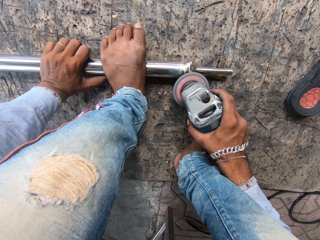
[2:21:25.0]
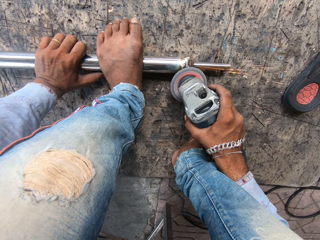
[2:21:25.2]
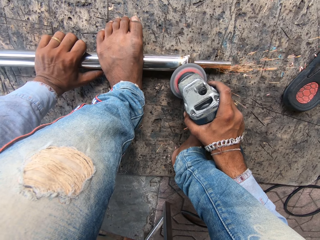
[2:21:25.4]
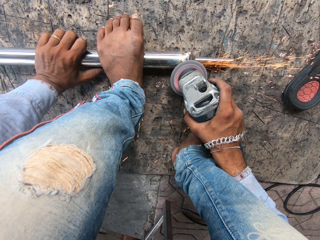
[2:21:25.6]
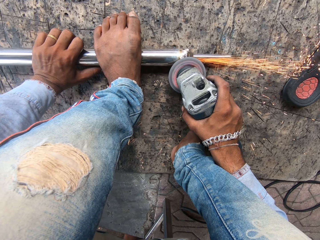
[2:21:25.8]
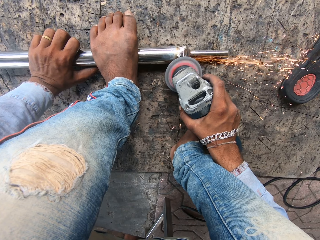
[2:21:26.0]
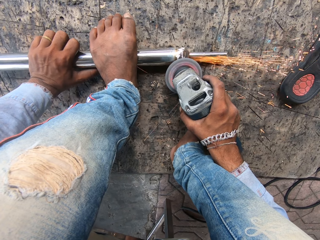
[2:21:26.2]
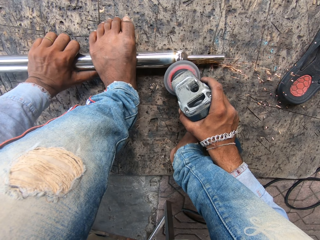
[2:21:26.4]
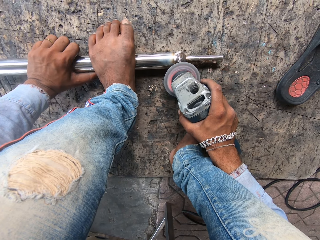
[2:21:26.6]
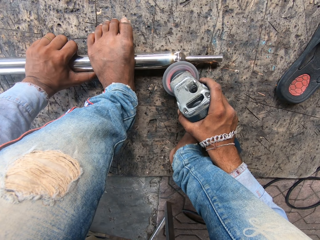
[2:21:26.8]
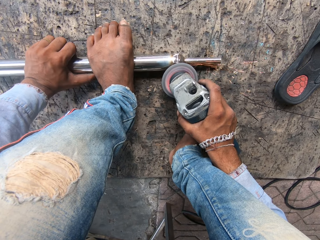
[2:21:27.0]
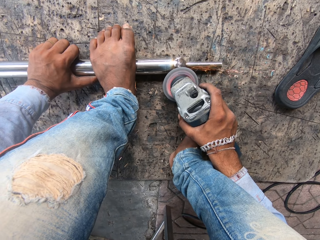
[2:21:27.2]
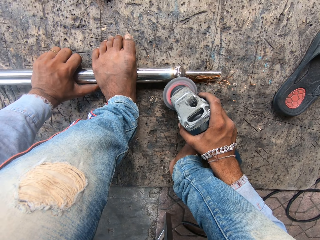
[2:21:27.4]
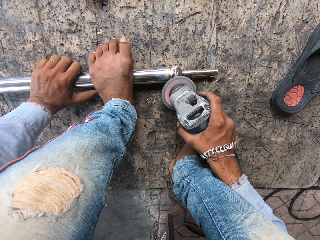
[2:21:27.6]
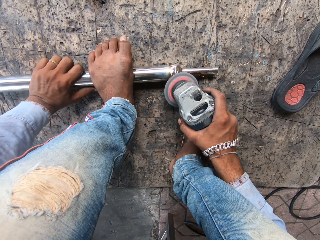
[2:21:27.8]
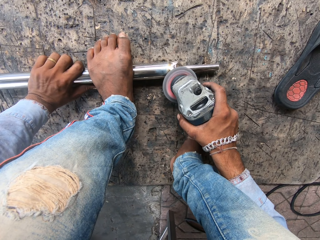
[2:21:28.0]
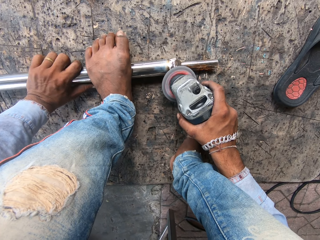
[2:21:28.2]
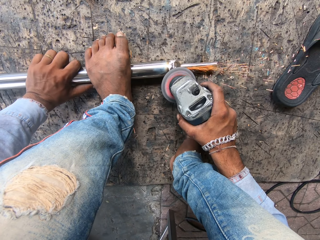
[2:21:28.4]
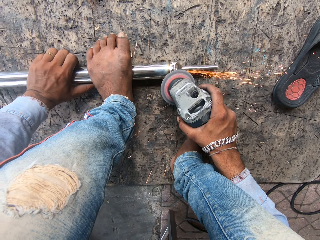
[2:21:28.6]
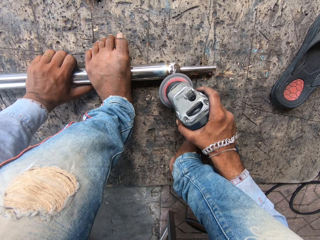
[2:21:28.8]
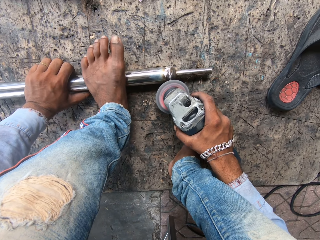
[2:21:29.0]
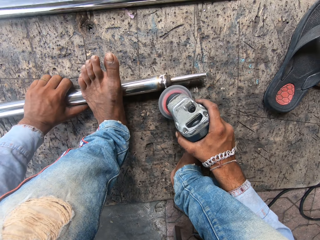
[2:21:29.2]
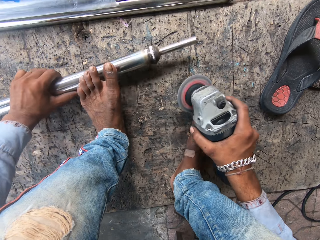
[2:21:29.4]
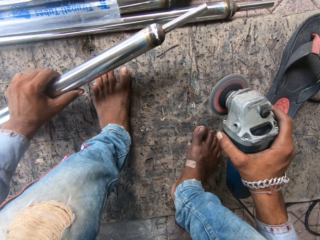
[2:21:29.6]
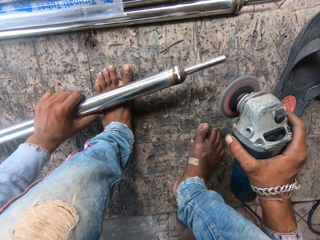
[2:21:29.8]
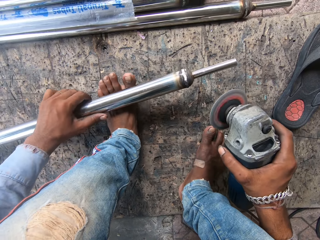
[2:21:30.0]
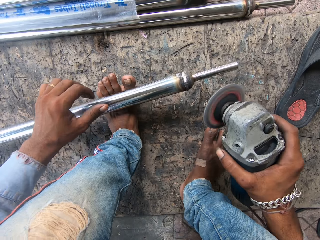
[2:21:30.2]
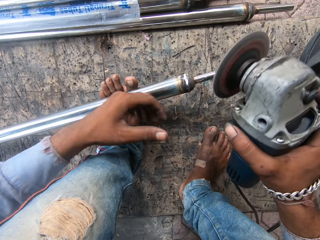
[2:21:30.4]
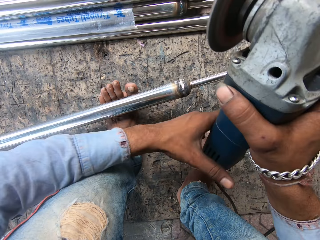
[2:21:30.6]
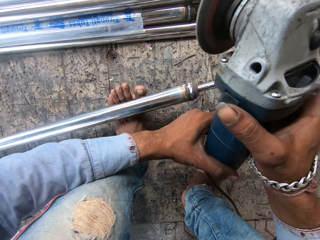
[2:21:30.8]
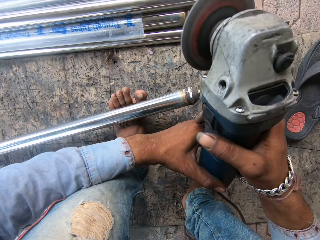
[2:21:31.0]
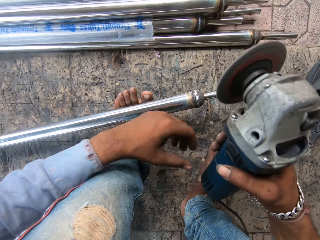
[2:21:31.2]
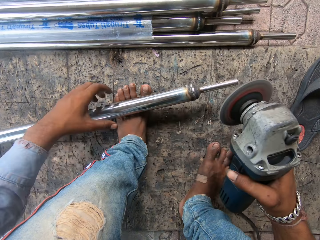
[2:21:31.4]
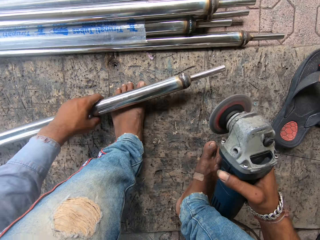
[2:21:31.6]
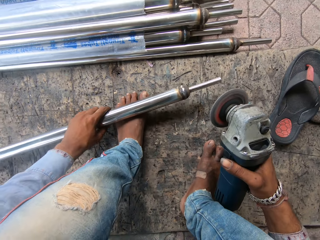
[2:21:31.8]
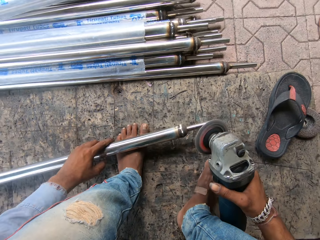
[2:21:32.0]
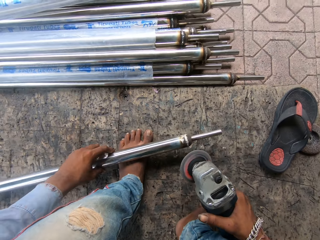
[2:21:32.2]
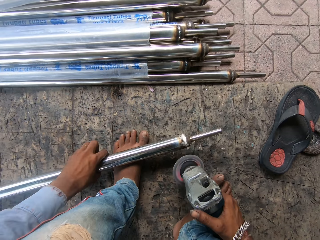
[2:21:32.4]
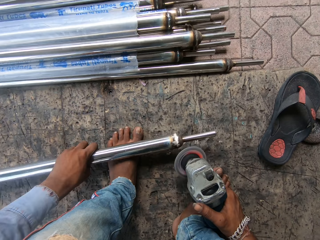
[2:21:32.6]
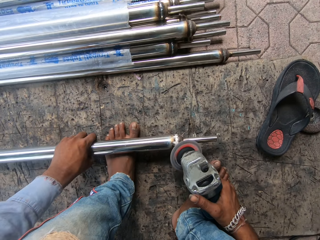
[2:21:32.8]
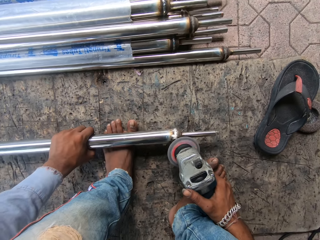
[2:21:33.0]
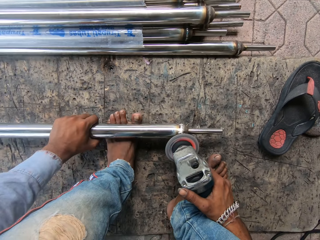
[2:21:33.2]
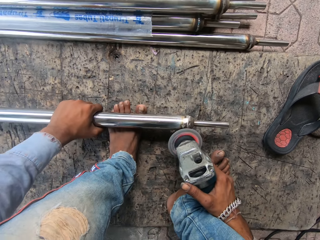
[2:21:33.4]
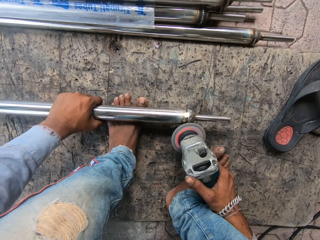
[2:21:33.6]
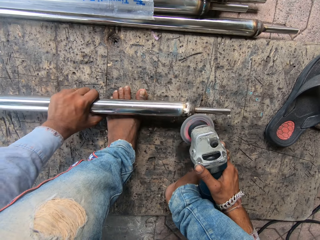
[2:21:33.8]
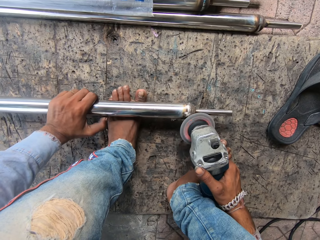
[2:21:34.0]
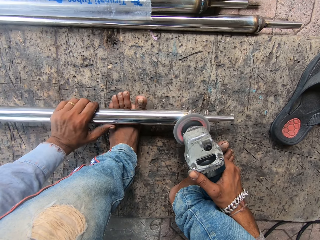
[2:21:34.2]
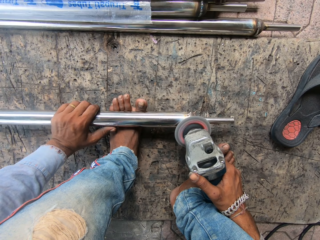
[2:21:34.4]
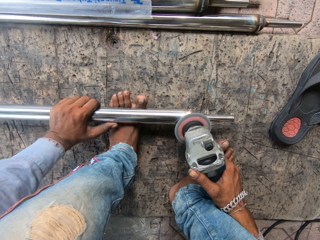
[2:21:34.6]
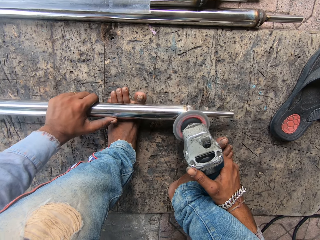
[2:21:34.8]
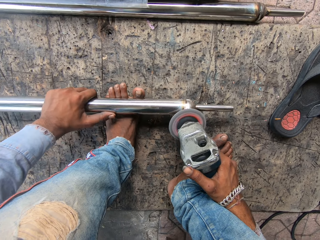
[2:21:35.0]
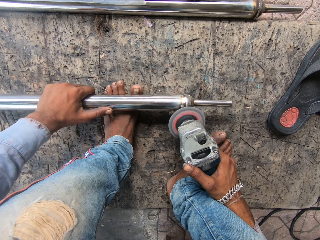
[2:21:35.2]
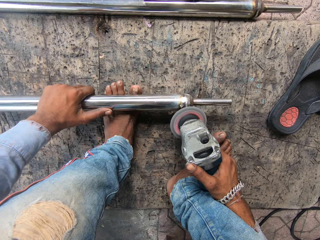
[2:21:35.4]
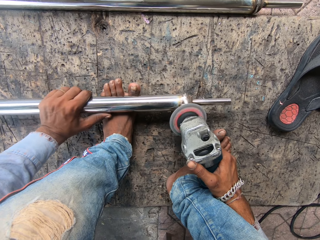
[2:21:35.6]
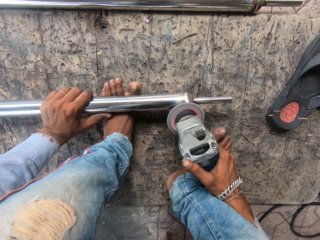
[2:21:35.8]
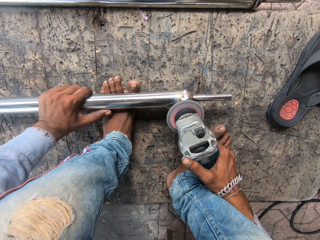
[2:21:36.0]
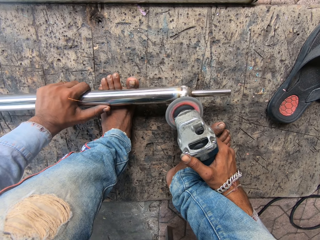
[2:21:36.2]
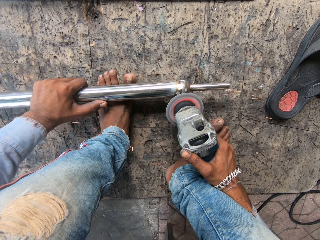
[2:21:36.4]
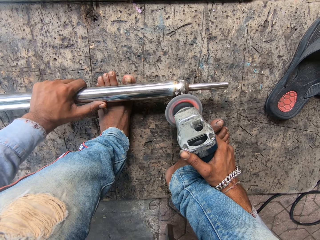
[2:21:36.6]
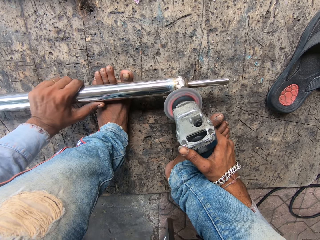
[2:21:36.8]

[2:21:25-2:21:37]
The camera wearer grinds metal. They put metal on the leg. They lift metal. They lift the machine. They grind metal. They turn metal. They weld metal. They grind metal.

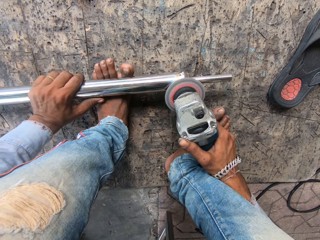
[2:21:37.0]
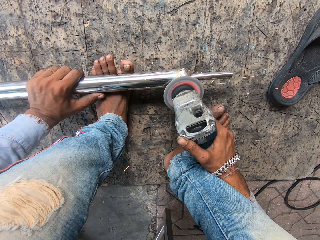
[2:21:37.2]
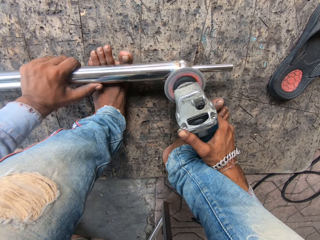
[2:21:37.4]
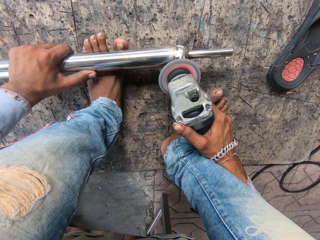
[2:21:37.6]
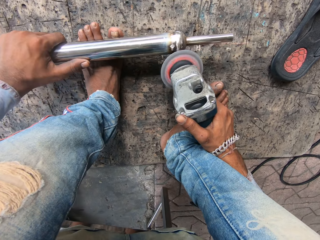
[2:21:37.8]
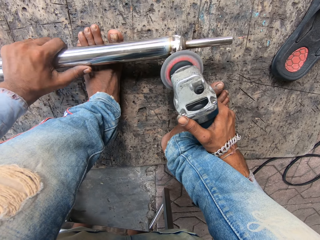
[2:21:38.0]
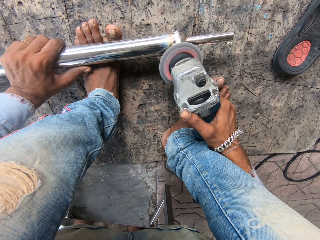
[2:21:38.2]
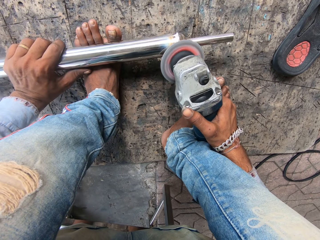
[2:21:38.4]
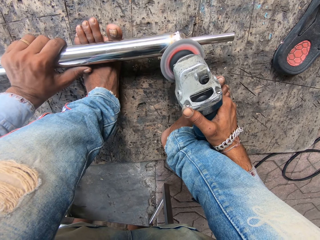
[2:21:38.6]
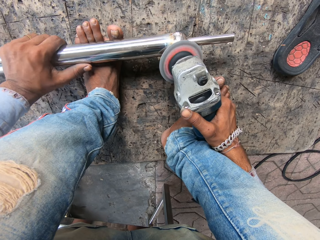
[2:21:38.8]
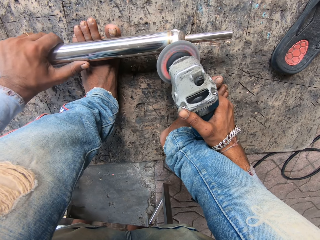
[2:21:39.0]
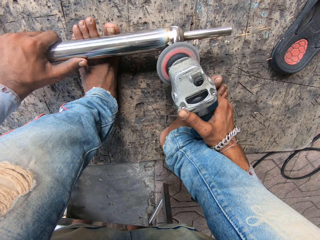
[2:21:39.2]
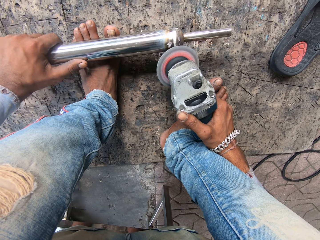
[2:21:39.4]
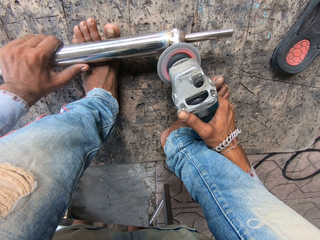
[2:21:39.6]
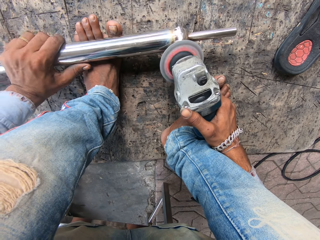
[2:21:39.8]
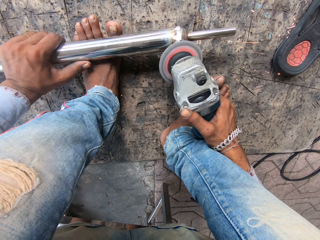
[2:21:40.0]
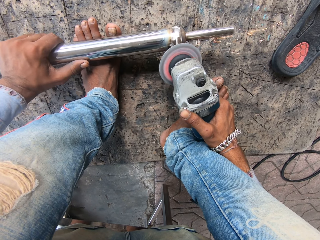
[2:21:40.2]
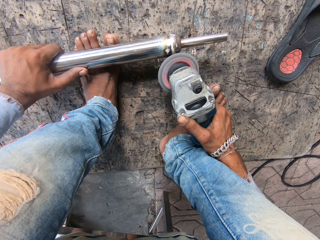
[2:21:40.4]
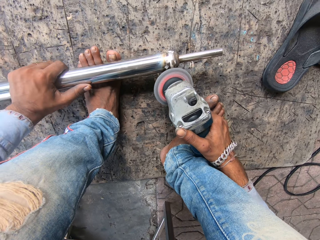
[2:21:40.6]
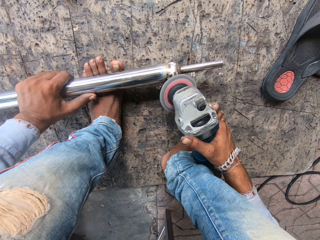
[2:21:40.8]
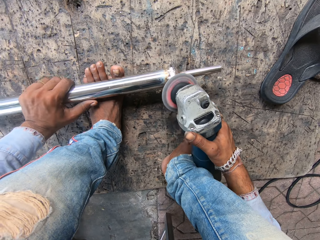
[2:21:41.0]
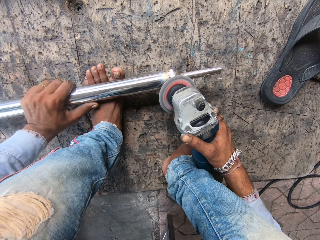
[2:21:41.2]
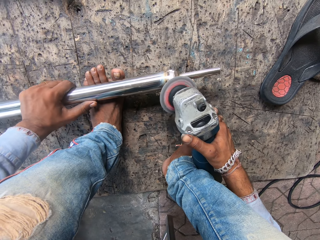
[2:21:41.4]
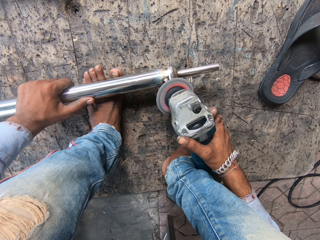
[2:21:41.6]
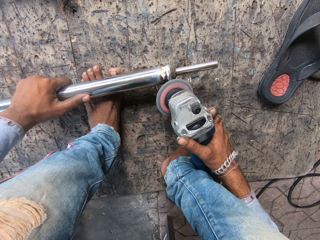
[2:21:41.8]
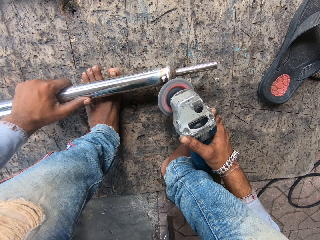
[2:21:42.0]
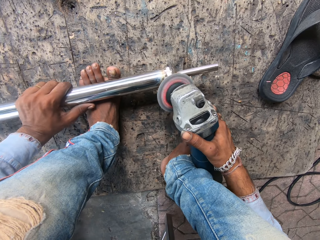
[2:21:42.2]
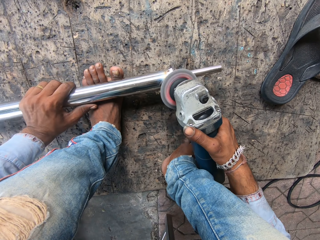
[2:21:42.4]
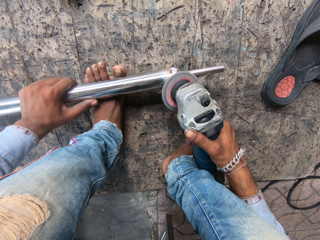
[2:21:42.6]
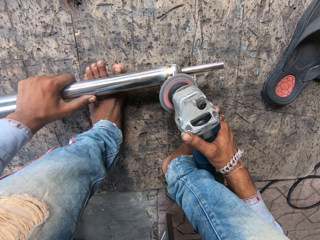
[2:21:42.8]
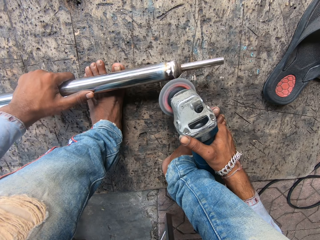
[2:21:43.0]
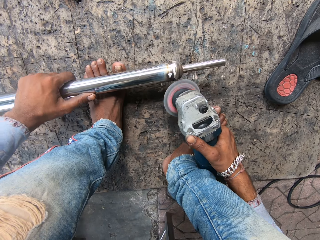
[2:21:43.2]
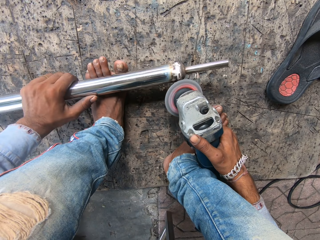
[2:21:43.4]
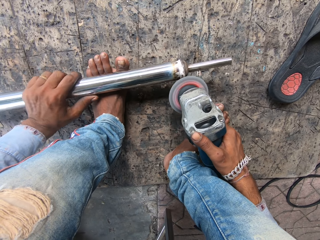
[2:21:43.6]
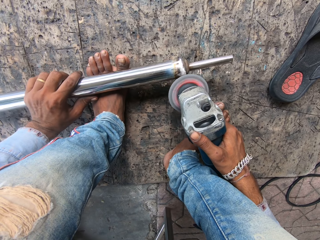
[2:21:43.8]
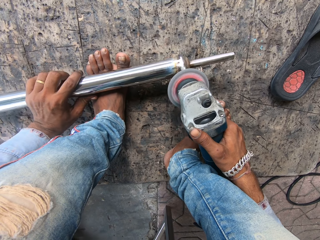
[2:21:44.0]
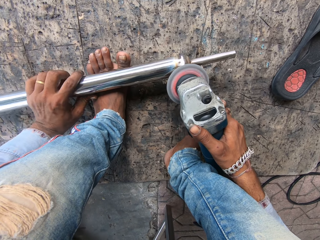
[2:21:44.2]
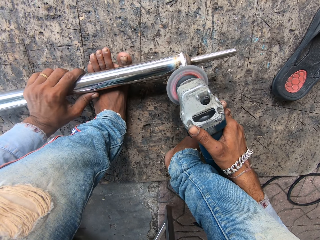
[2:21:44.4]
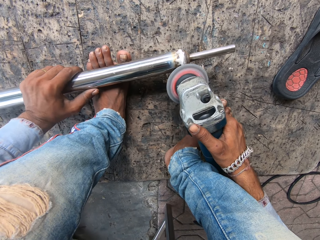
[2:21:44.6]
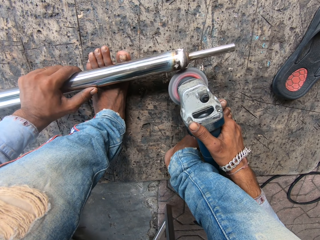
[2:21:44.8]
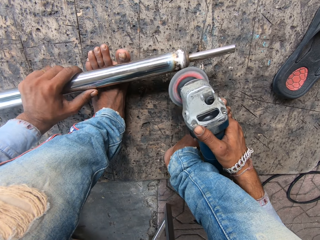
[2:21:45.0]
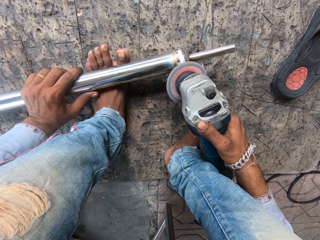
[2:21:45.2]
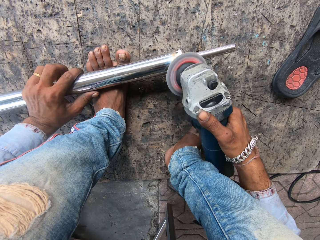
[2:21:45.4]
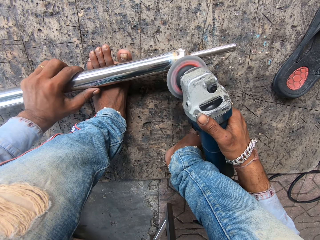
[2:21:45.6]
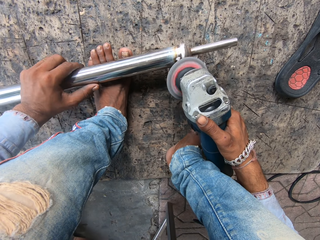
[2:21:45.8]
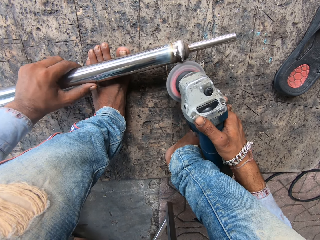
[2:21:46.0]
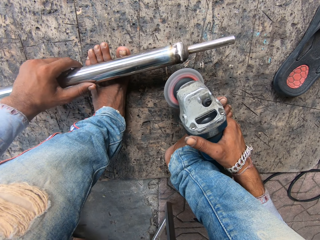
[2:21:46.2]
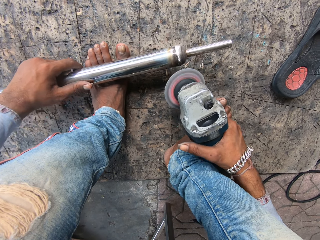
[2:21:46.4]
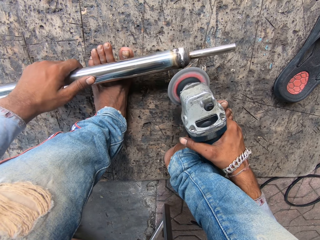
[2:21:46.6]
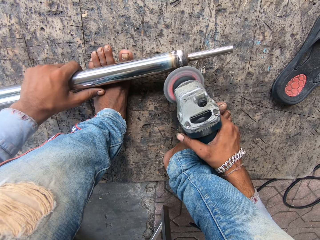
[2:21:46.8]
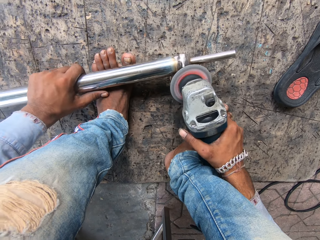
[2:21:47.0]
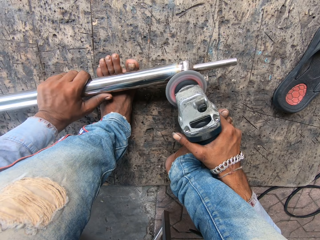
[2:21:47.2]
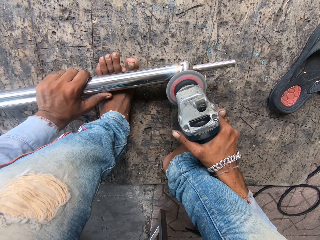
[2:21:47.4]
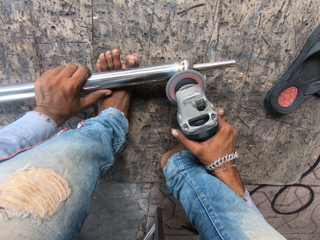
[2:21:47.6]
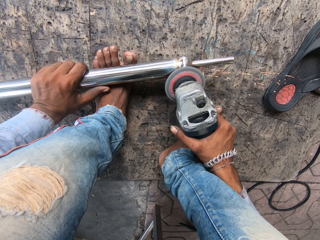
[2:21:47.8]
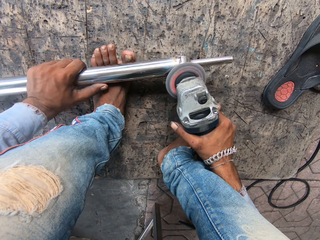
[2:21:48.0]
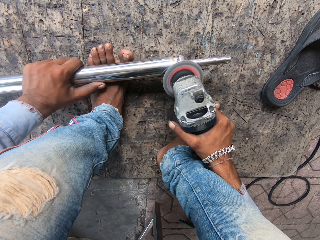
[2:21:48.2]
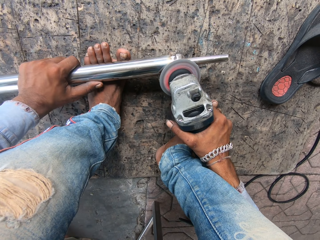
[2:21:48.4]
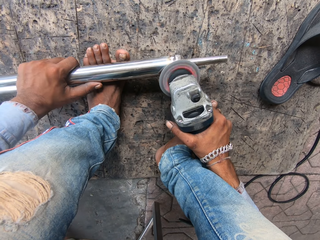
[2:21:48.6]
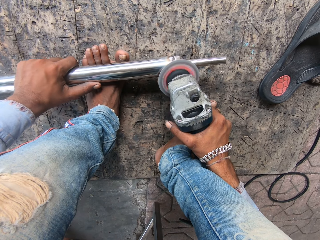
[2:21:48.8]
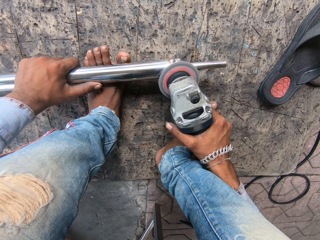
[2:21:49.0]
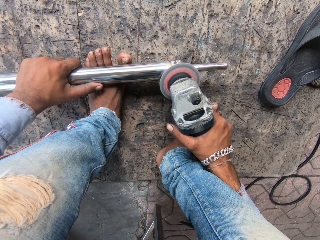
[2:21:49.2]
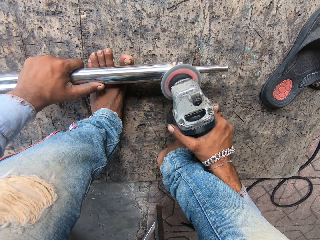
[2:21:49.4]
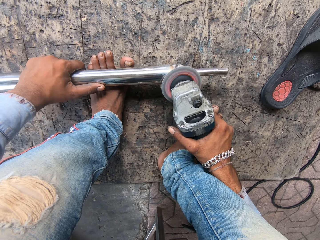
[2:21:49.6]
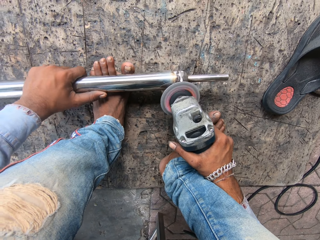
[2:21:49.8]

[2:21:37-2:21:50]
The camera wearer grinds metal. They move metal. They grind metal.
